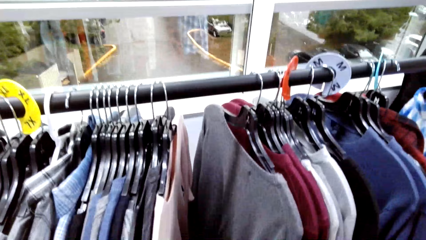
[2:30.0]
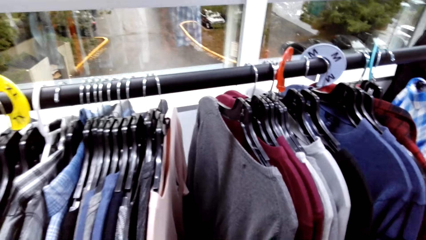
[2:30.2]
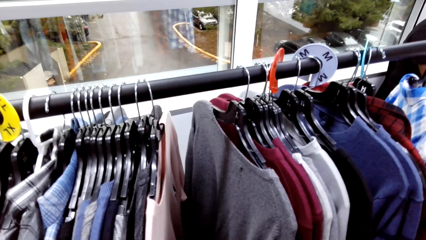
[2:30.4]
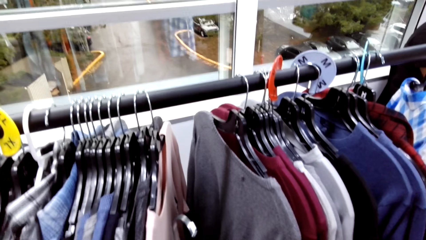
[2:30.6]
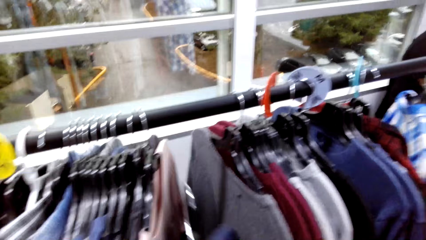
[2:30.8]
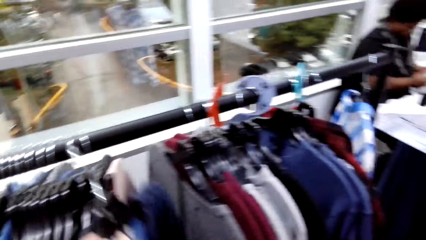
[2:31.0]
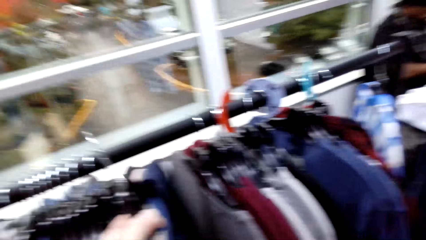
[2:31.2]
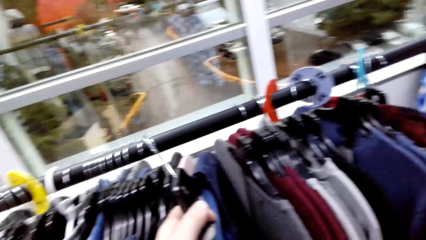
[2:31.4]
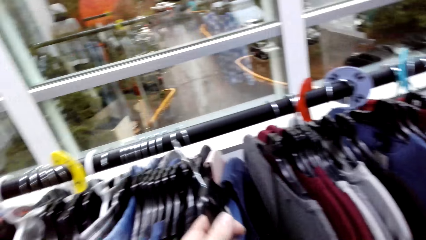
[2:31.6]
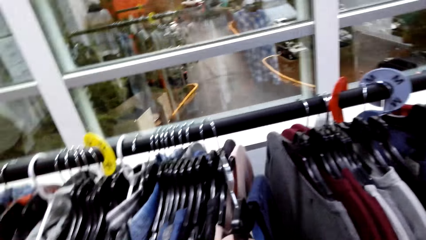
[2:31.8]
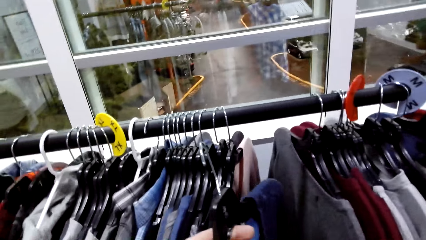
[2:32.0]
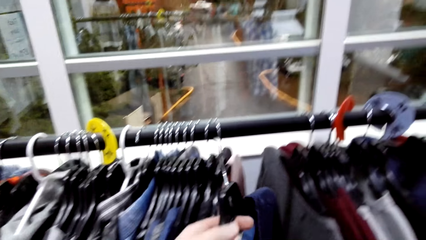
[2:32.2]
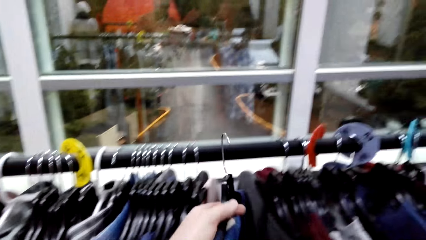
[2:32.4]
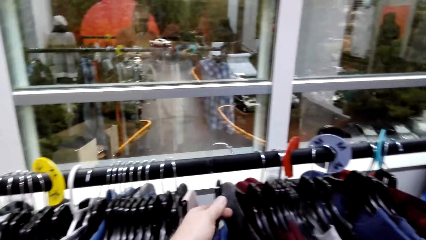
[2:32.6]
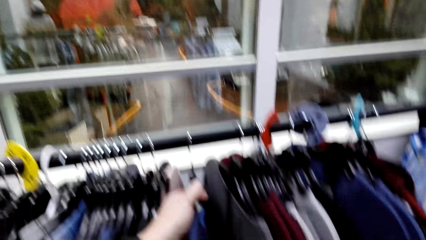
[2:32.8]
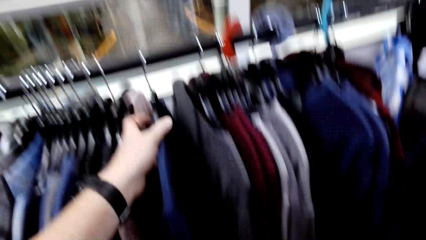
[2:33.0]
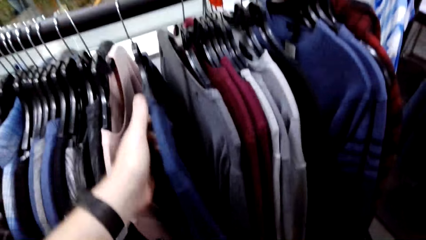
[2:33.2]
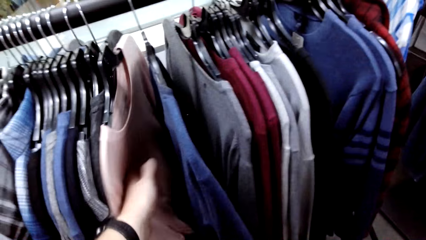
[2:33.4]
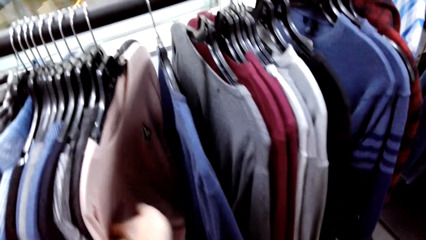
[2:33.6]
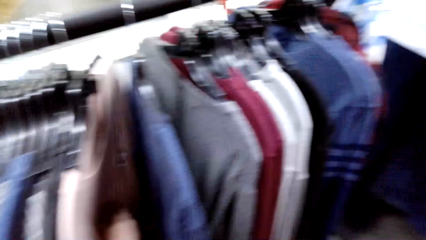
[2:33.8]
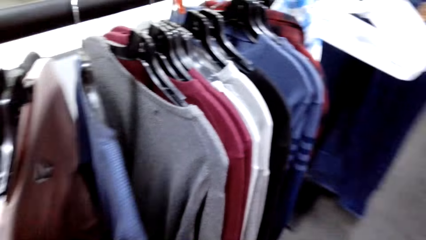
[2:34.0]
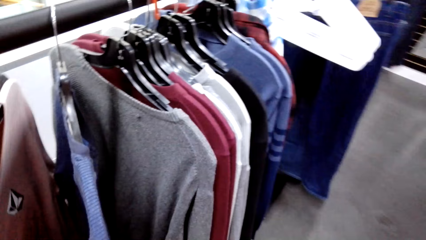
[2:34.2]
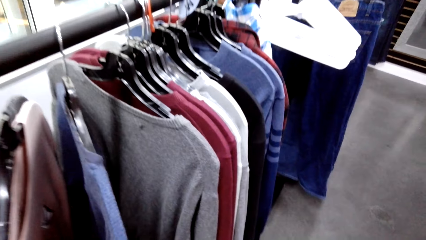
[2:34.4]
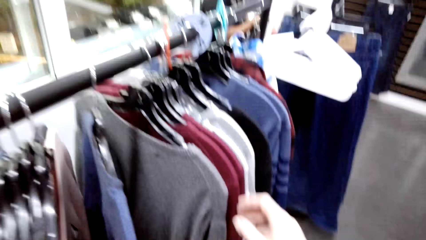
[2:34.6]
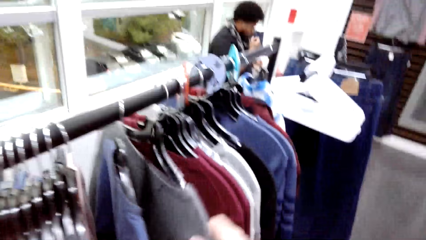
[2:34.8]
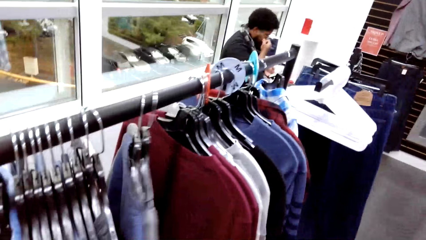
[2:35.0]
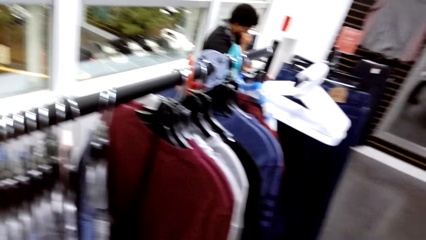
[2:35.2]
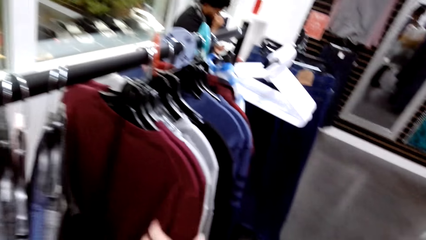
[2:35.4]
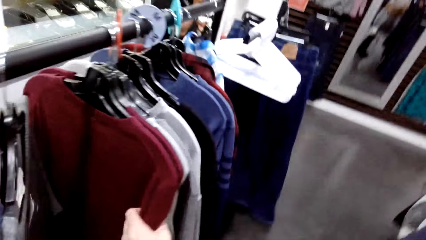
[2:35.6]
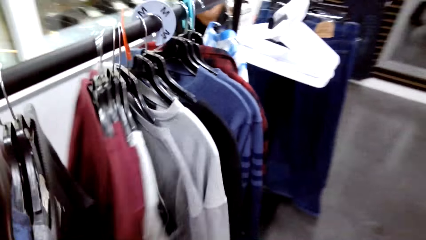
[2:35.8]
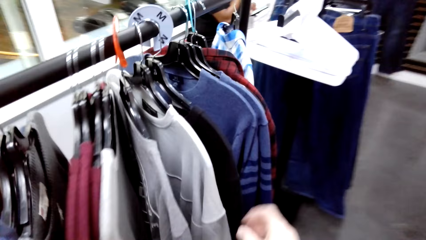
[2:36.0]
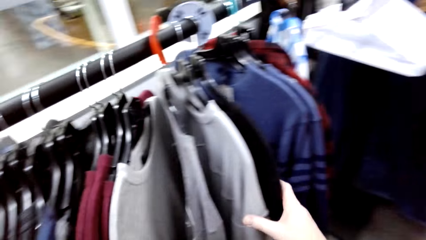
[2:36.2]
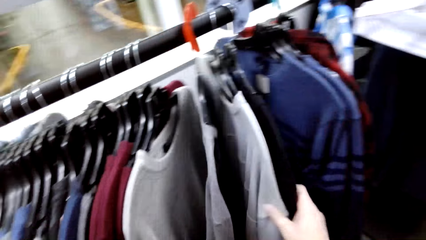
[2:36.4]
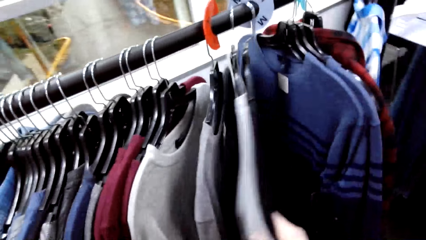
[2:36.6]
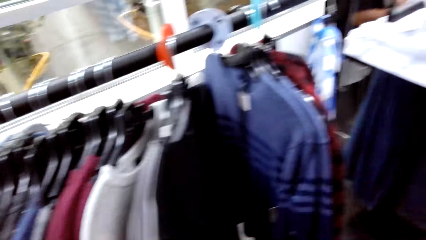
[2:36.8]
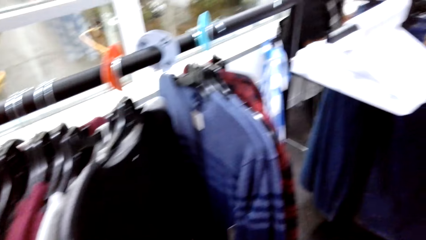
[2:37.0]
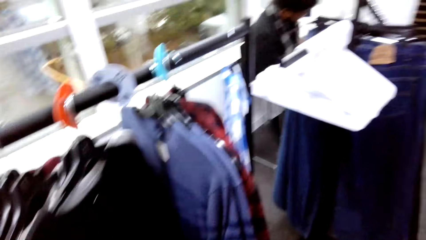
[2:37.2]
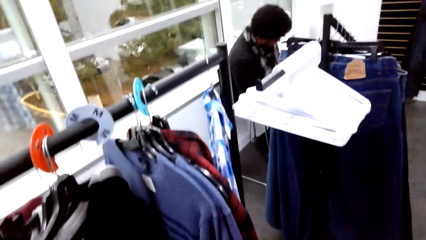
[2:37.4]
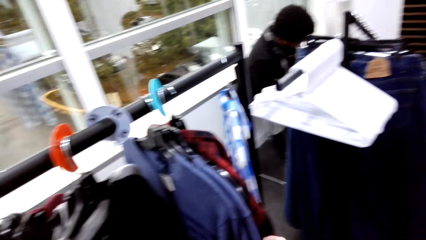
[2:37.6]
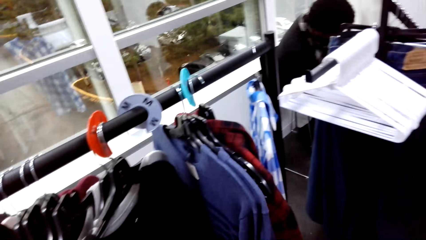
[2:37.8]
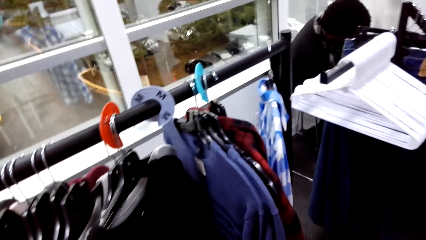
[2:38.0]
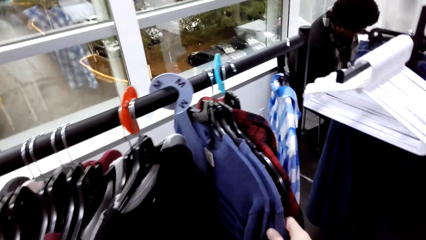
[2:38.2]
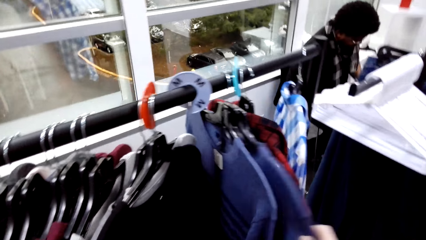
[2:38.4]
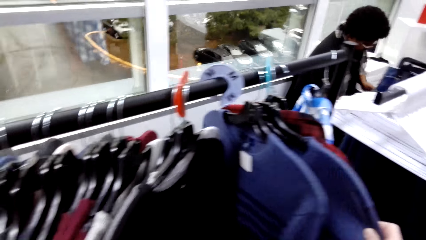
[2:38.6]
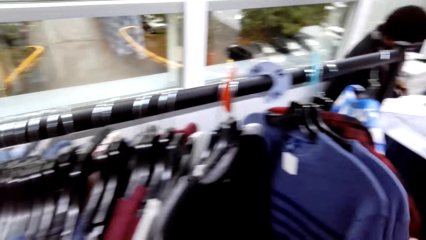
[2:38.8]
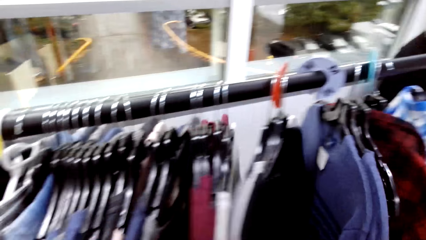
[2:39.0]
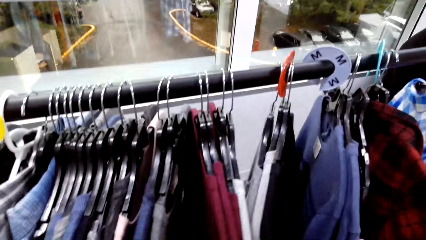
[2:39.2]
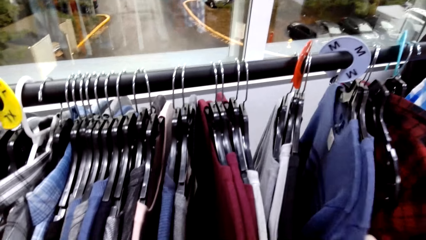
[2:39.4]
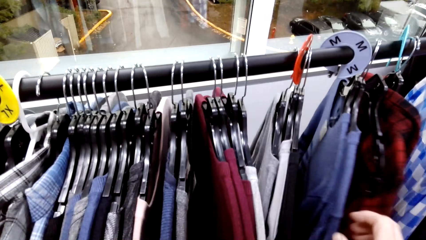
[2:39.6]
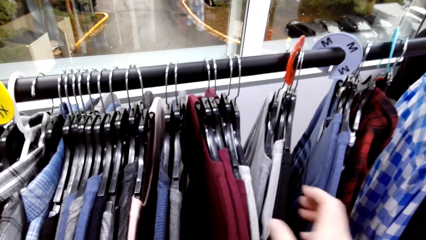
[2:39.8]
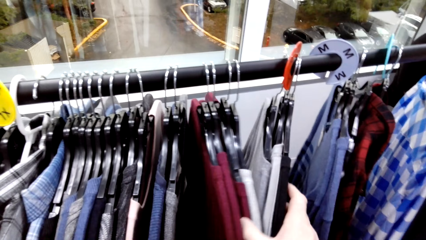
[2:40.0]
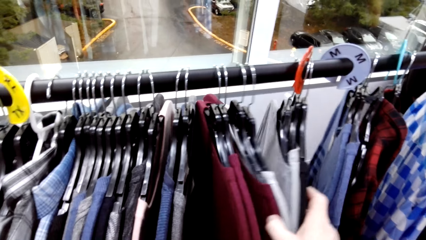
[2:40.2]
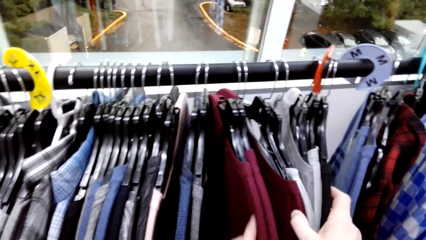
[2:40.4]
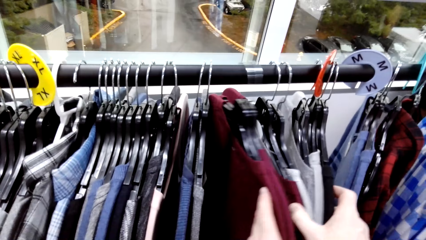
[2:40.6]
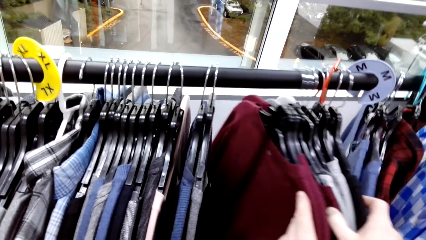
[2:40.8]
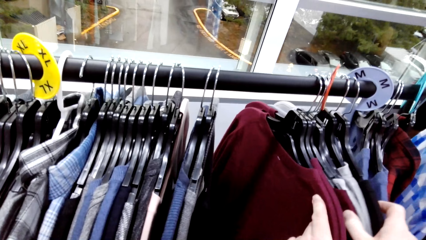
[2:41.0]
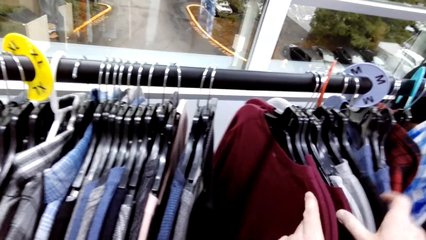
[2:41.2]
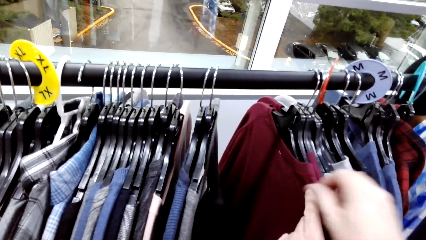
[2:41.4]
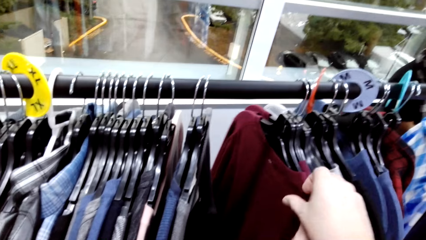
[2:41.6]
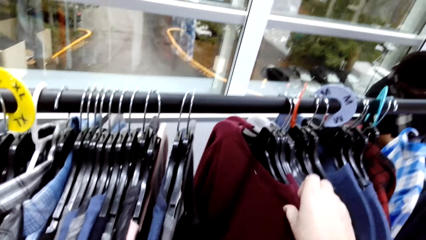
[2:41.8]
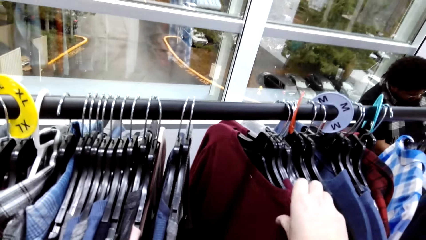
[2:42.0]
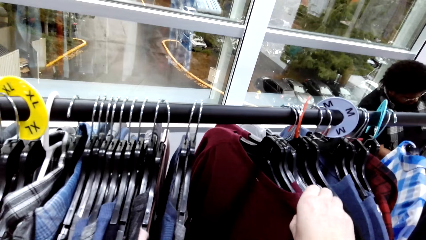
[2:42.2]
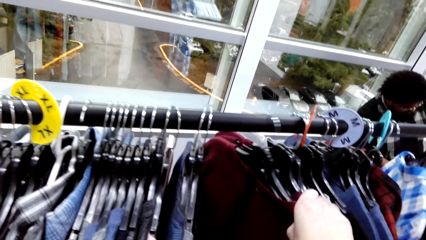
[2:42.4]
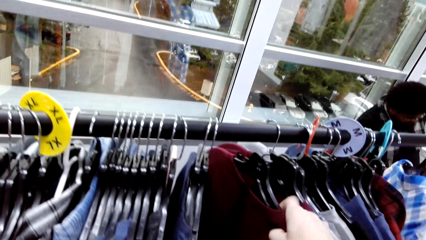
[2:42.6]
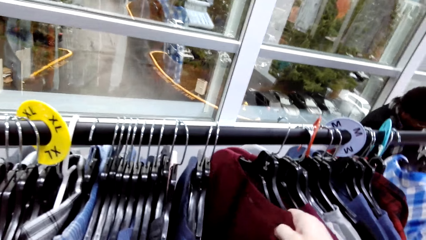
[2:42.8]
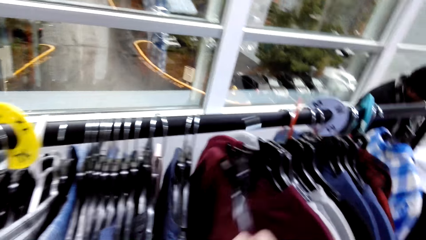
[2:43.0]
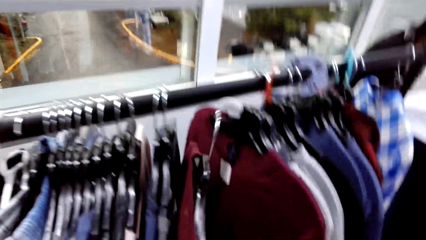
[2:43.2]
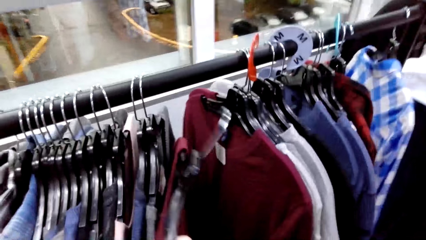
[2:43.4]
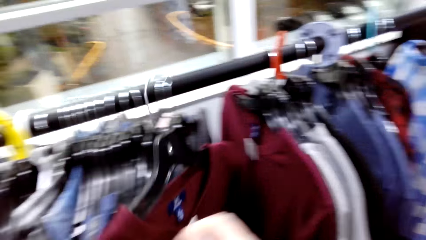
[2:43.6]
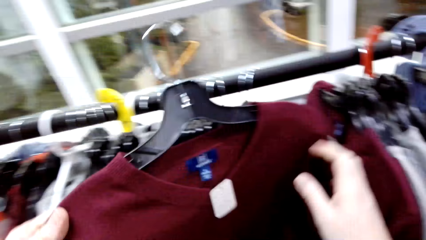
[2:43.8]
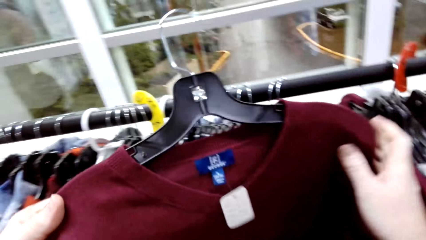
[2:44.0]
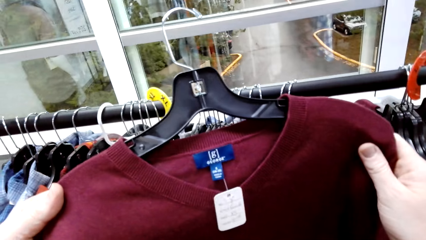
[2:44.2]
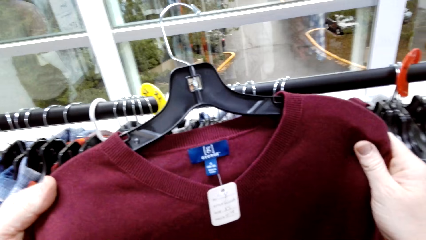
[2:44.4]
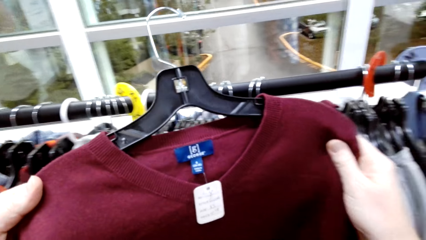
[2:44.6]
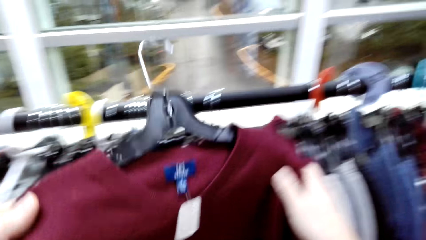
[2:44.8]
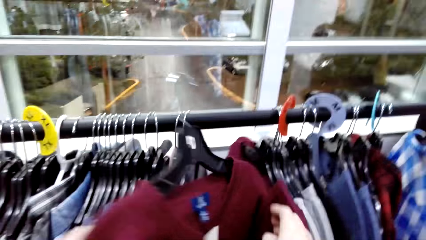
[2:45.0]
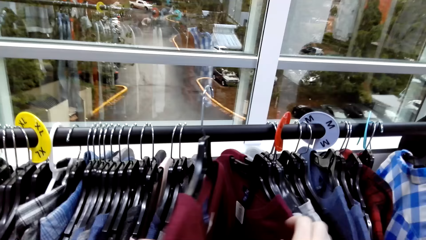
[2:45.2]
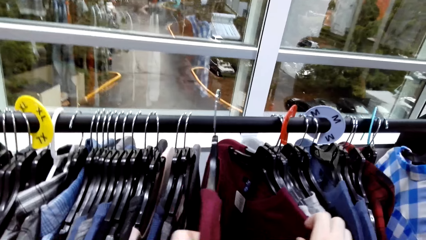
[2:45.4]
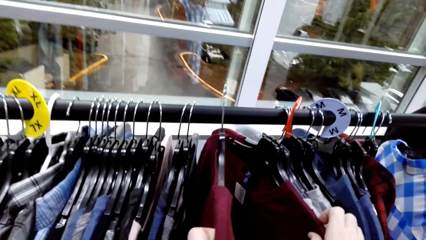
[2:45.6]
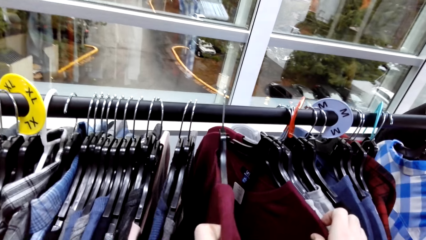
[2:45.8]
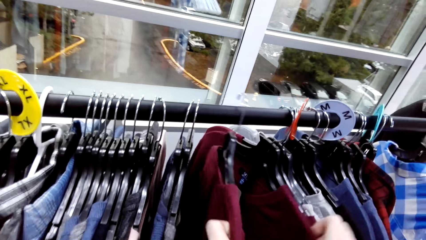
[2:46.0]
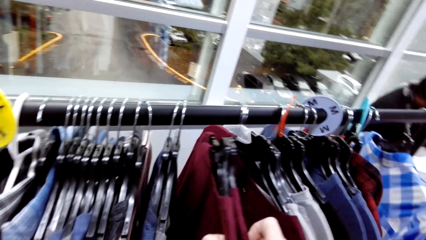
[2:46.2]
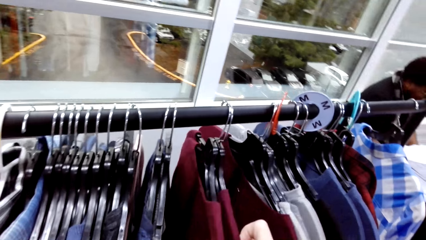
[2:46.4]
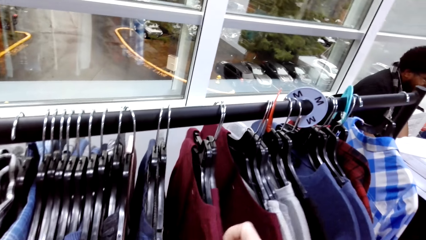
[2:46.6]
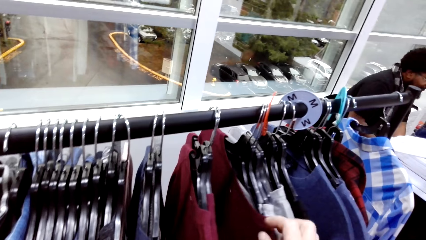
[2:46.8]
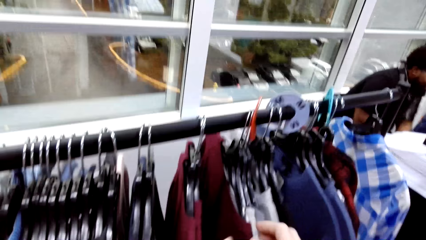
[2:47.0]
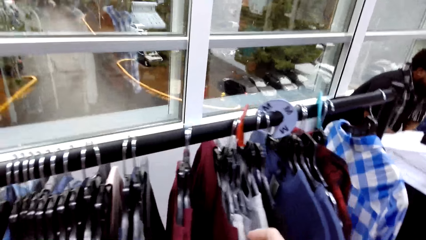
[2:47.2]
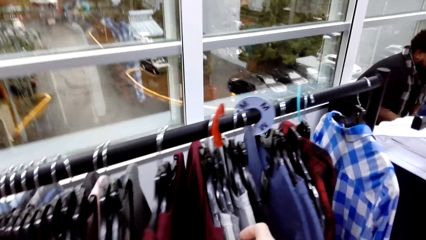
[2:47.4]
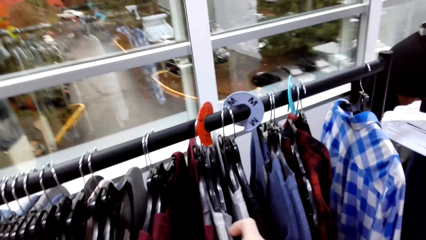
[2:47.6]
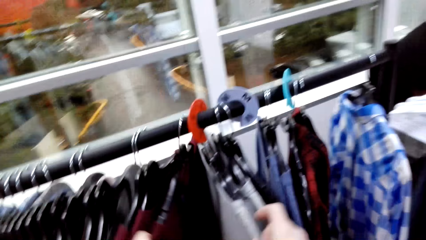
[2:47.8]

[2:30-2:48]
The camera wearer hangs the shirt. They search for cloth from the hanger, move the shirt on the hanger, unhang the shirt from the hanger, and hang the shirt from the hanger.
